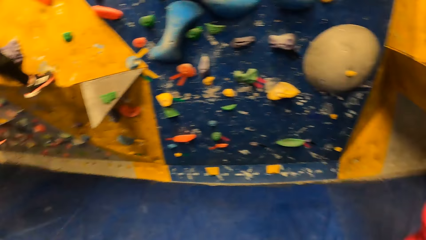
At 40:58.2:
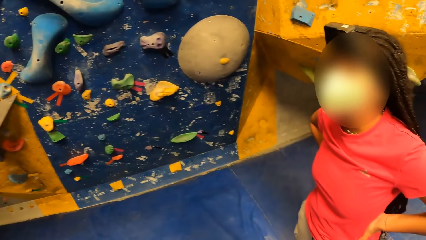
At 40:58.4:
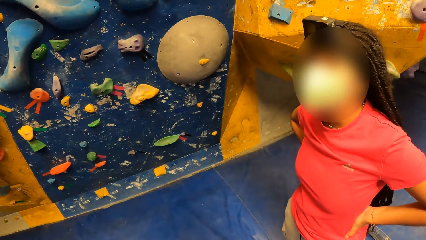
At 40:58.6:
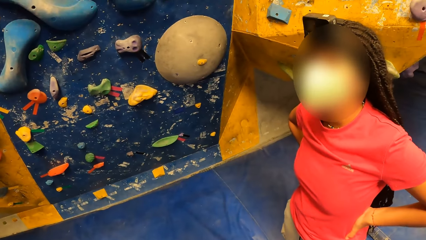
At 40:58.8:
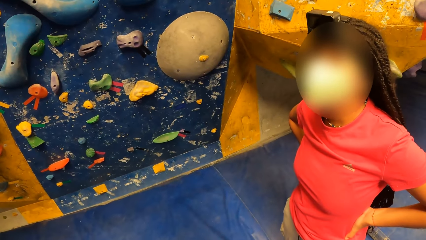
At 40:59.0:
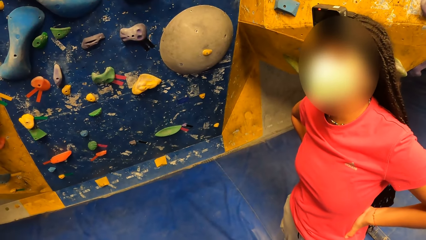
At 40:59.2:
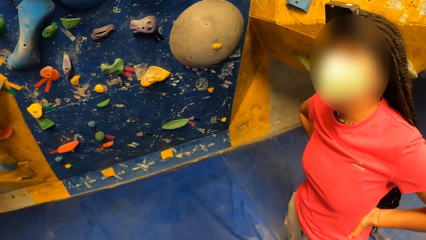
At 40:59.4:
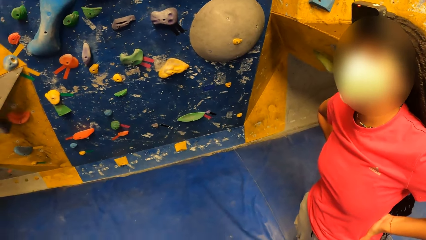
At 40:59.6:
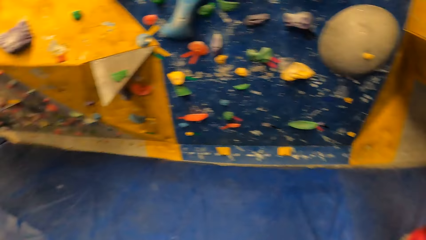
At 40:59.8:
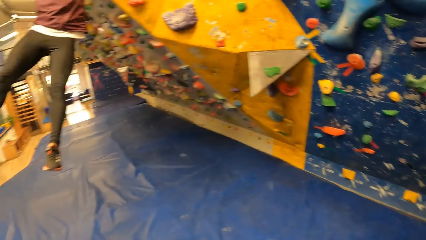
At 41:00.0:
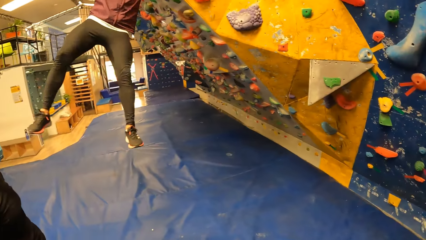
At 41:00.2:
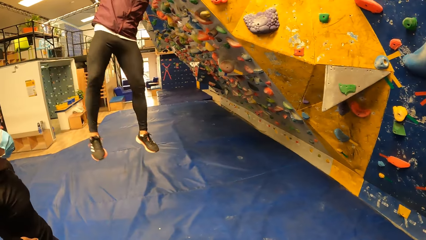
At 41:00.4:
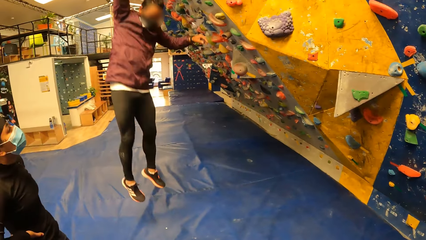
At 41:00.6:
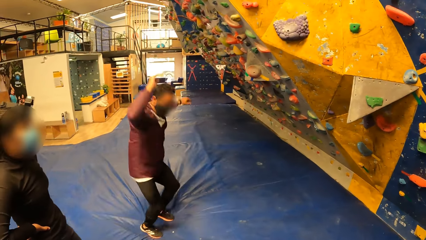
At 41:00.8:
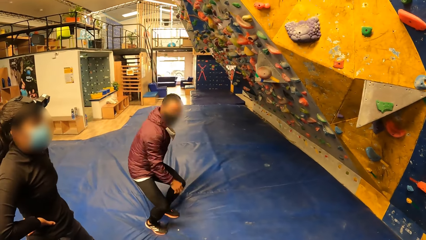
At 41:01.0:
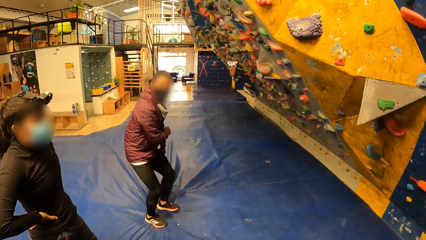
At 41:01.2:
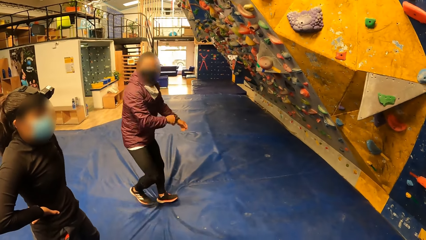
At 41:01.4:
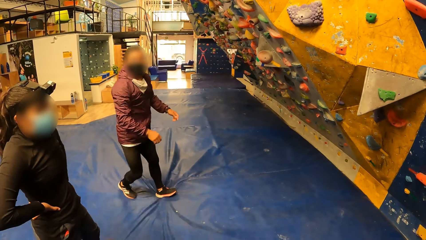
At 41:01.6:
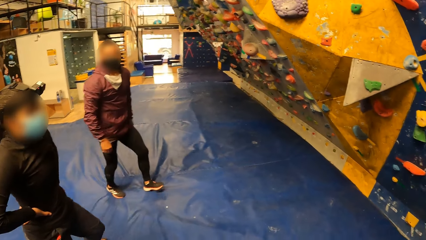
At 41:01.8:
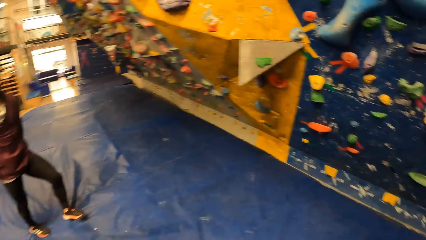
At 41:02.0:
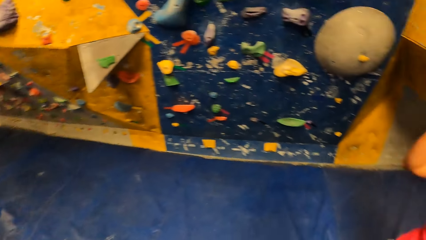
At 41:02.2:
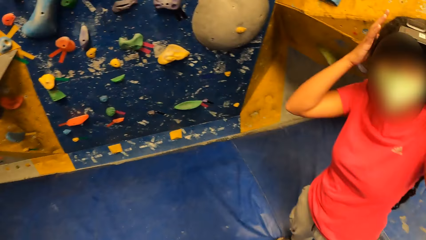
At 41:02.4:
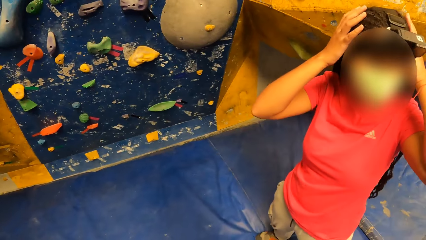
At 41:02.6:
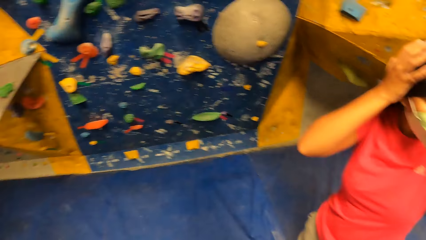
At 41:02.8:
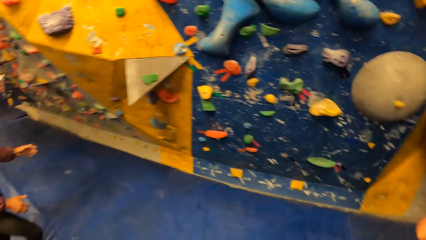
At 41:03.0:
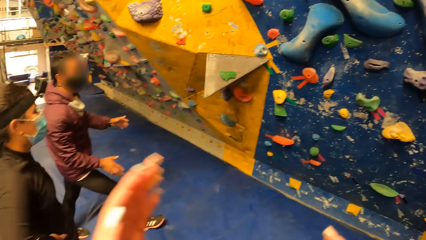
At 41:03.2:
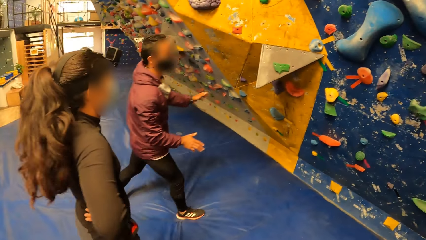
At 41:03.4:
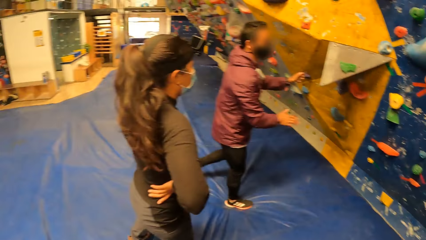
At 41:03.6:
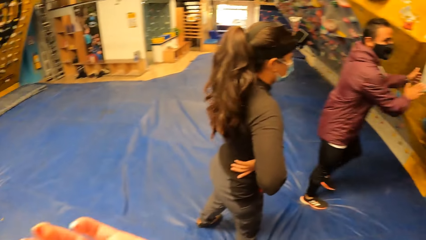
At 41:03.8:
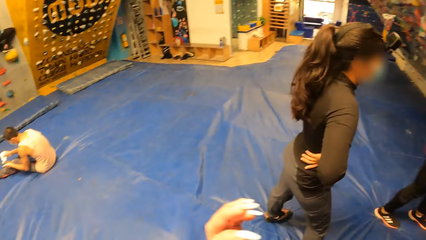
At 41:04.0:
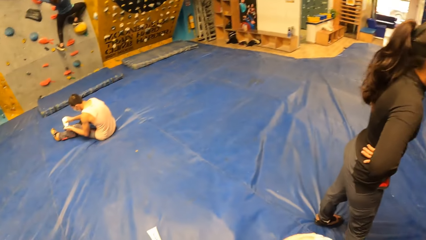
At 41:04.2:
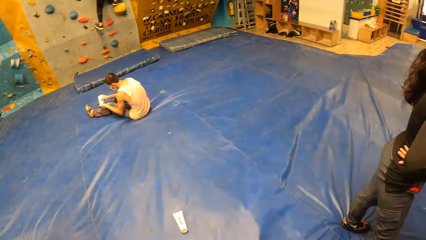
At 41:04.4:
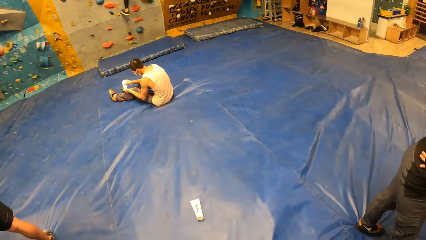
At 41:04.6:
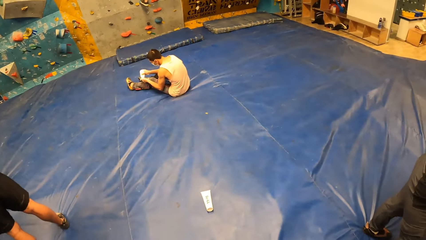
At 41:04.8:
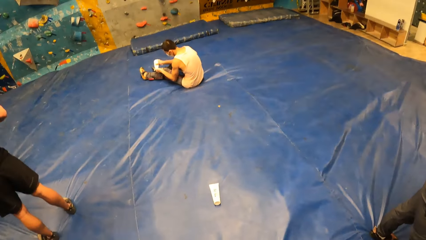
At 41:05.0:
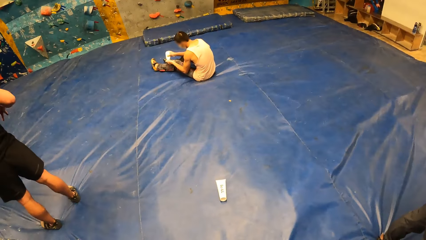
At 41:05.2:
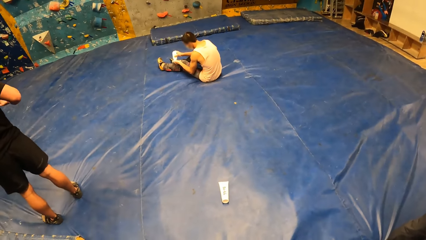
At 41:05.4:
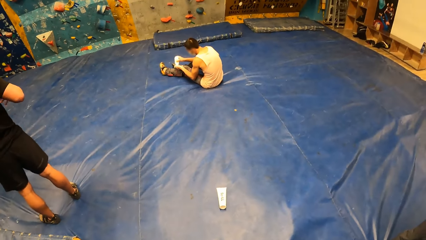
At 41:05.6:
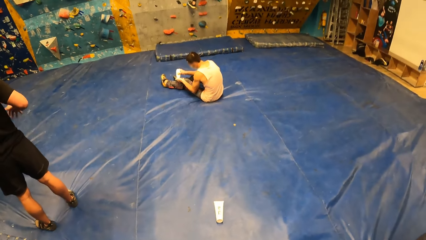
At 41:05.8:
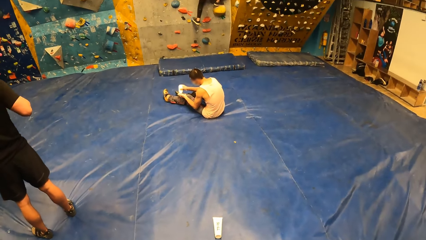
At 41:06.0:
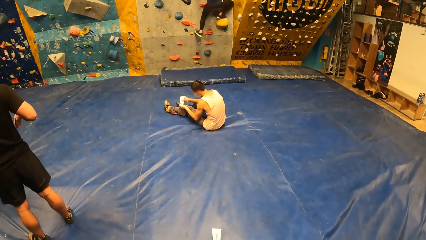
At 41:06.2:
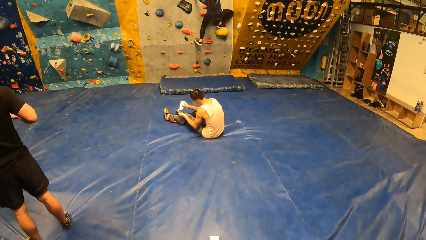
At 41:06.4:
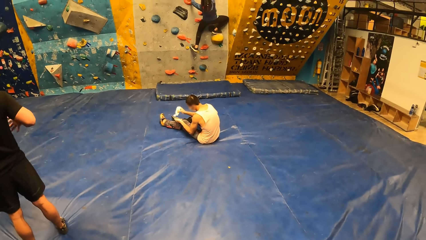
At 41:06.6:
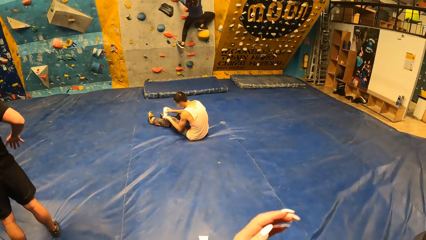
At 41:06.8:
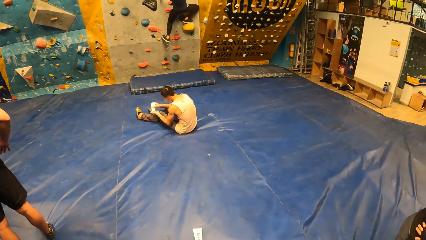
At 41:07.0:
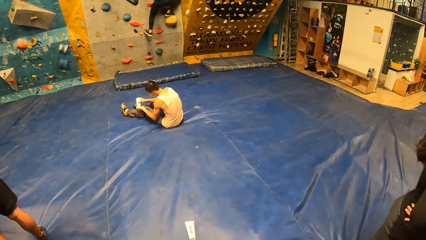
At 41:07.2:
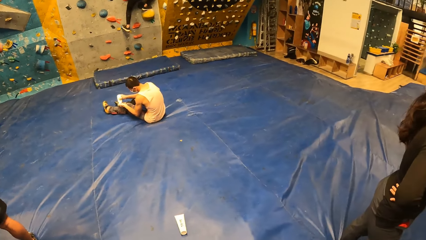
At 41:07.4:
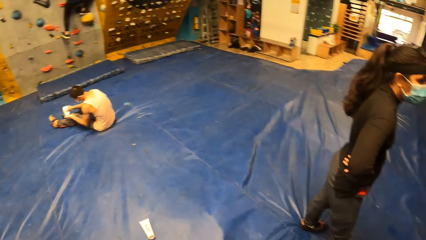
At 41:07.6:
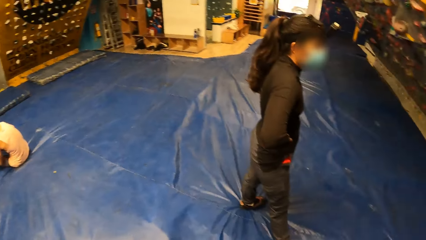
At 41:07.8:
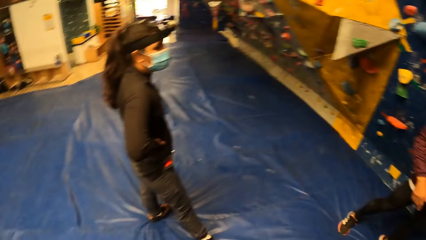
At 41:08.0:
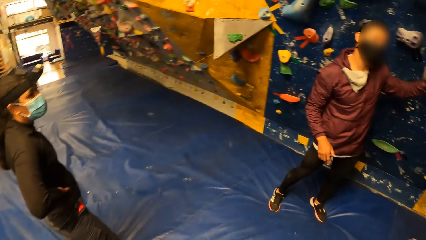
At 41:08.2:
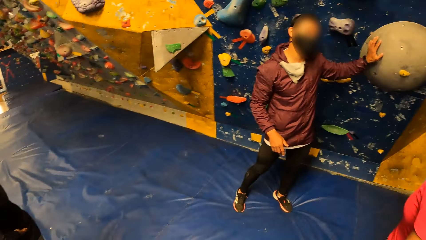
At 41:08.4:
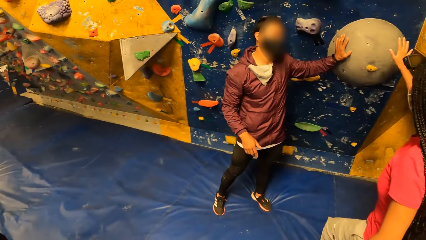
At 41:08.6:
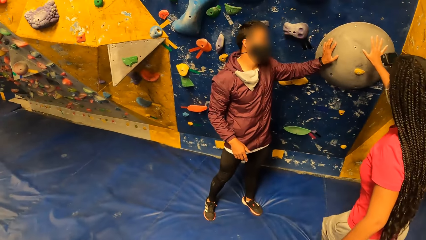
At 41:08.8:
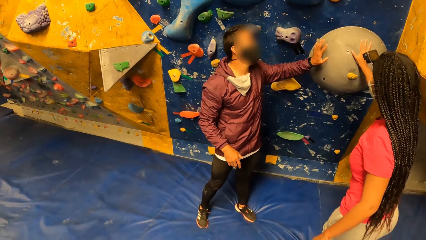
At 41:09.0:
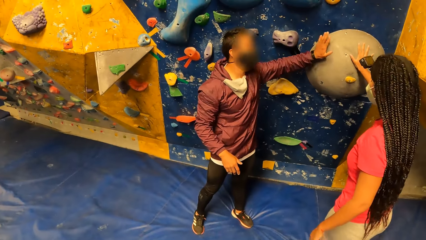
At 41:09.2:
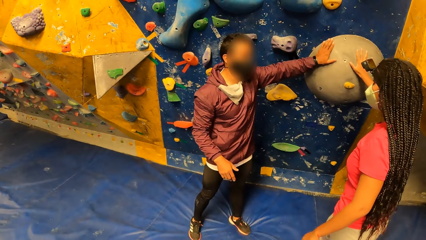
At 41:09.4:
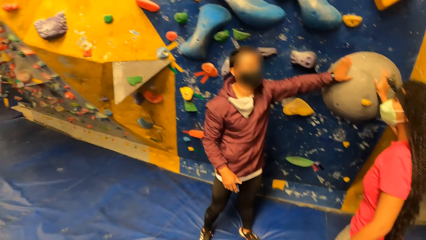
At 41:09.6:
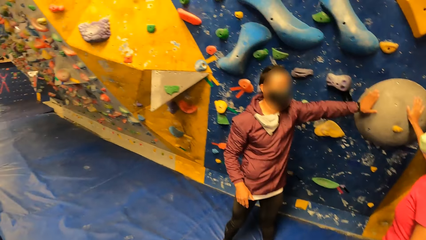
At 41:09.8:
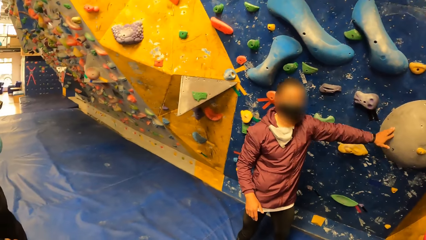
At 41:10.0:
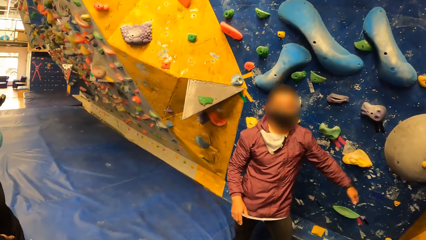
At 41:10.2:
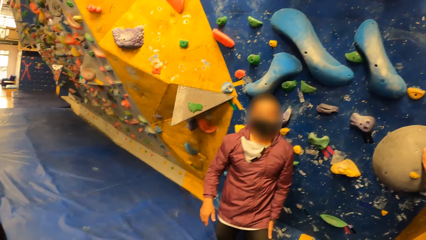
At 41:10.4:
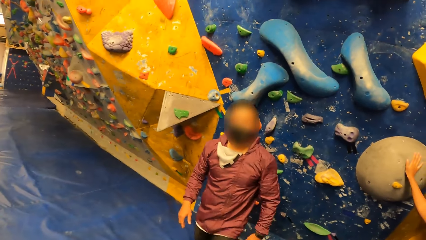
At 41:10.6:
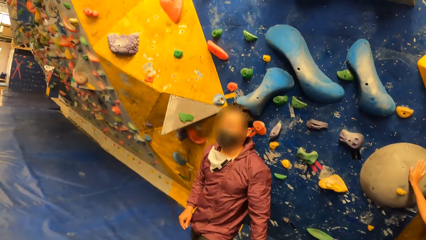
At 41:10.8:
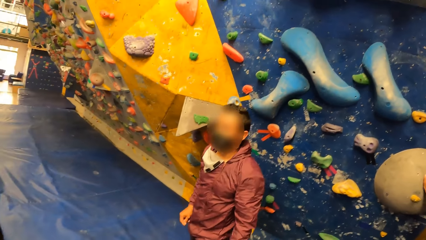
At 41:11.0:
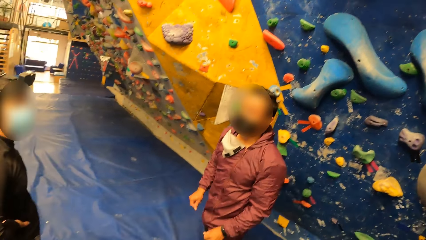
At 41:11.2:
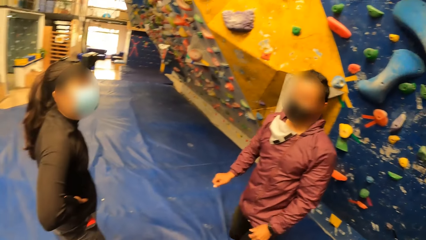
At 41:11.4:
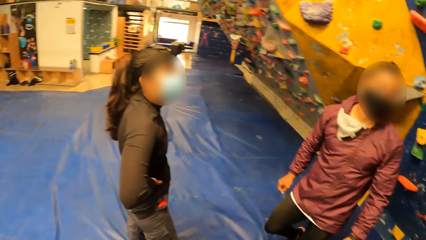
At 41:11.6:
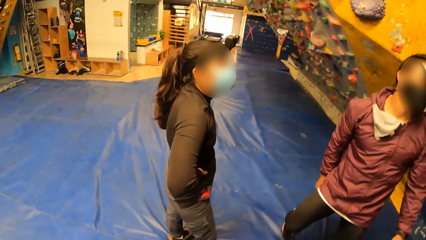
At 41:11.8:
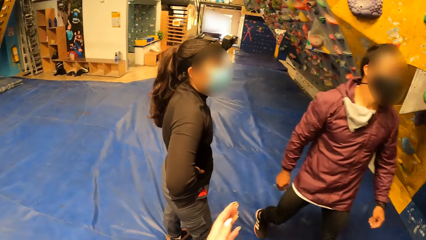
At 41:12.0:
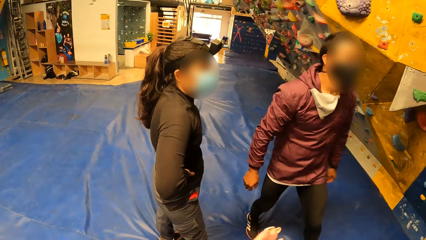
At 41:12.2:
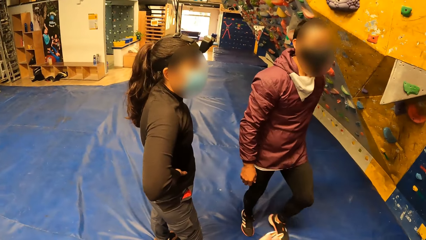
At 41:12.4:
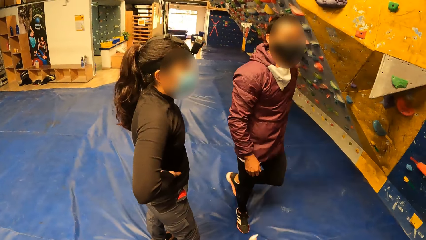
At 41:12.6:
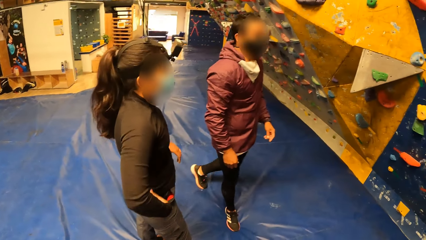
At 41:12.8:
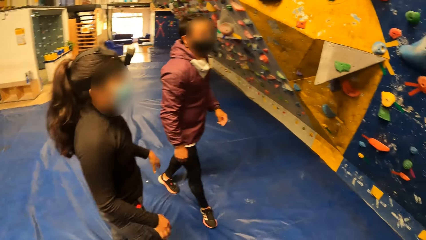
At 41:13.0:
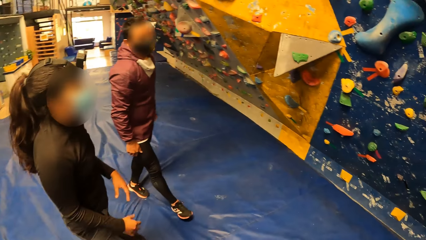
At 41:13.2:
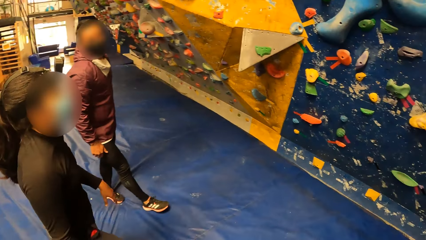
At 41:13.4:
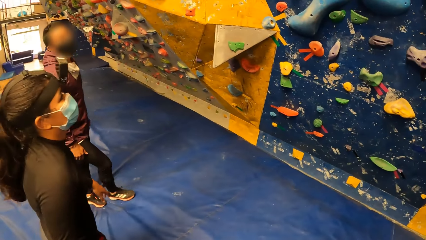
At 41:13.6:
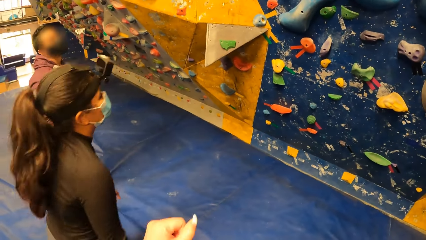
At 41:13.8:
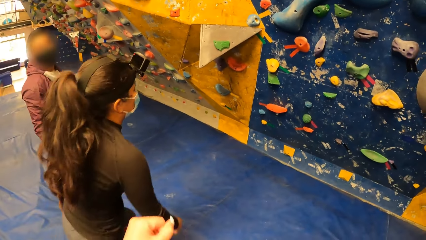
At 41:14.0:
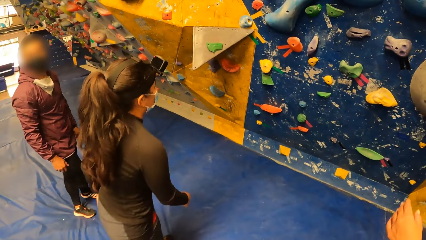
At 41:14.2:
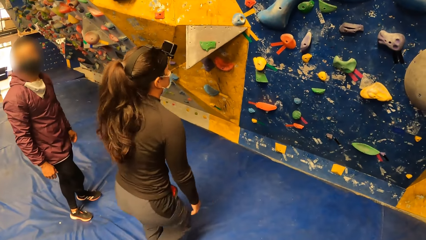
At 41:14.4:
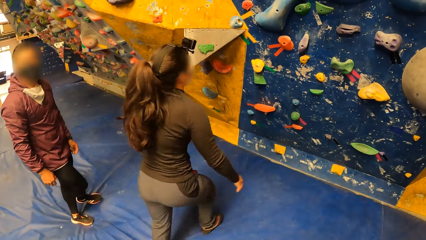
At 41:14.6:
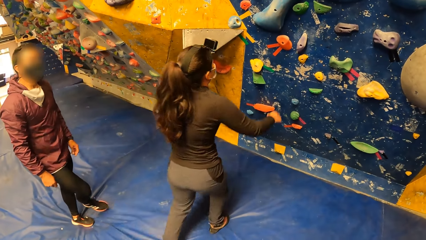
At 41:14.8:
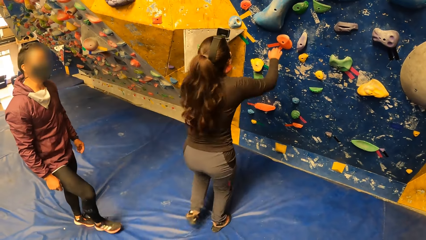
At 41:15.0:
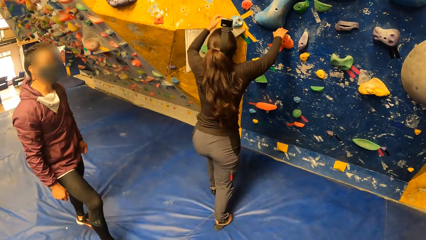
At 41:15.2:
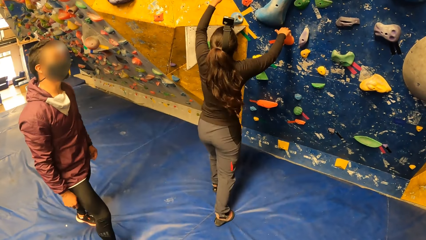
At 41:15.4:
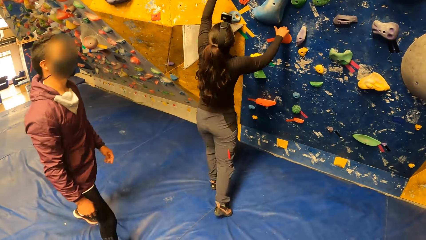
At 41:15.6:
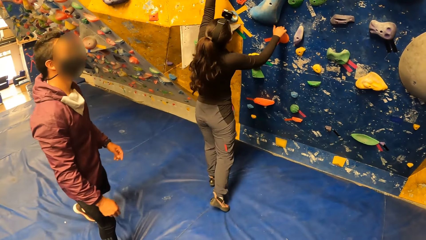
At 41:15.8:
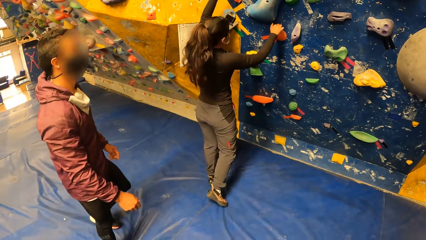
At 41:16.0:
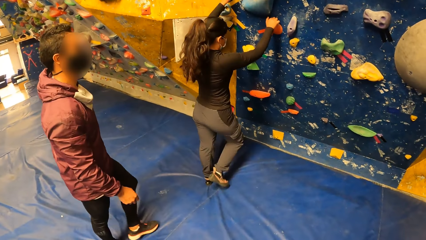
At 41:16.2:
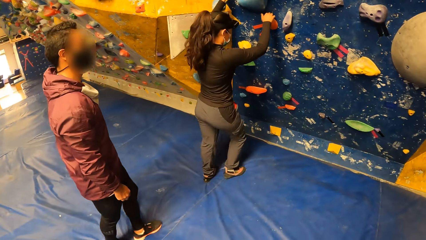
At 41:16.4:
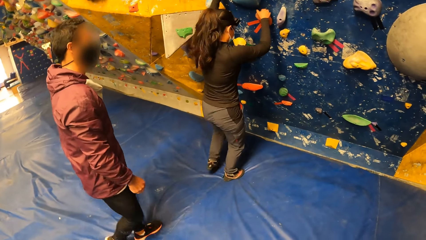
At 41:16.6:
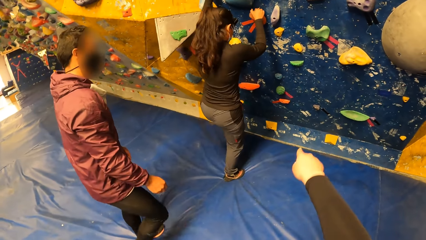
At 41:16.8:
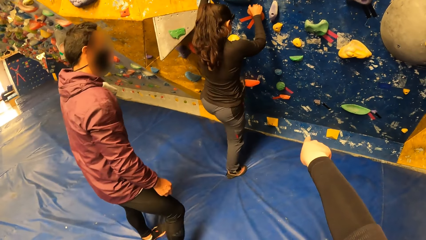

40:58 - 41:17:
A girl talks to another girl. A man jumps down from the wall. The man puts his left hand on a climbing hold on the wall. The first girl puts her right hand on the climbing hold. The man moves away from the wall. The camera wearer looks around. The other girl moves to the wall and puts her hands on climbing holds on the wall. The other girl climbs.
